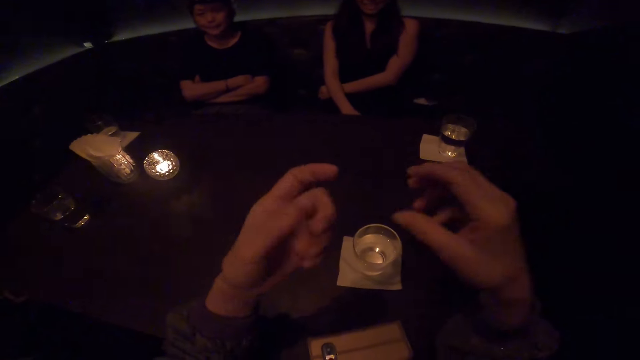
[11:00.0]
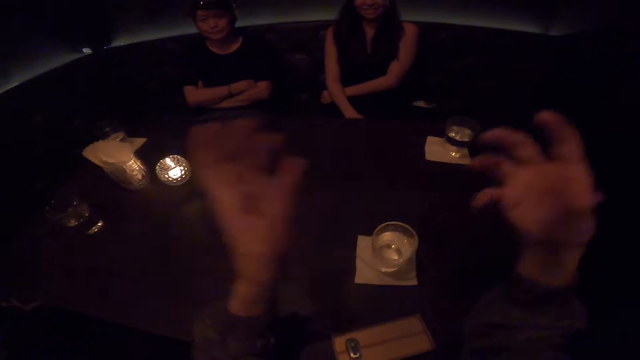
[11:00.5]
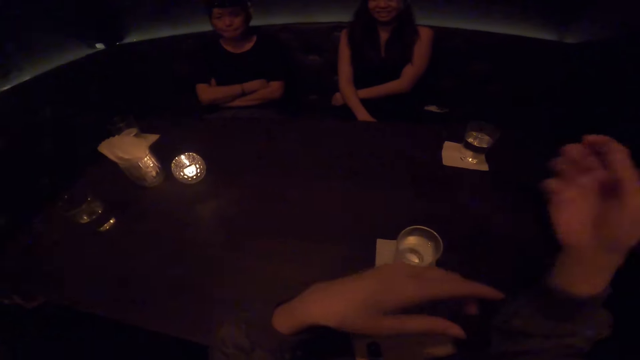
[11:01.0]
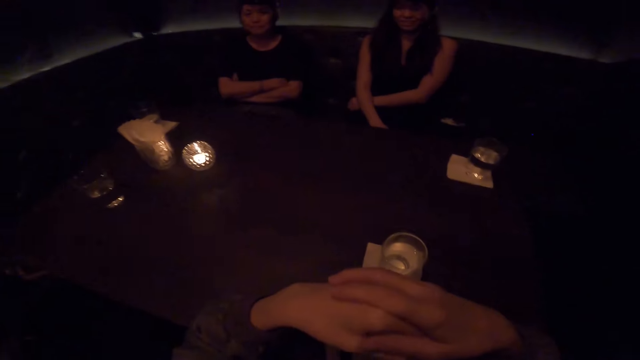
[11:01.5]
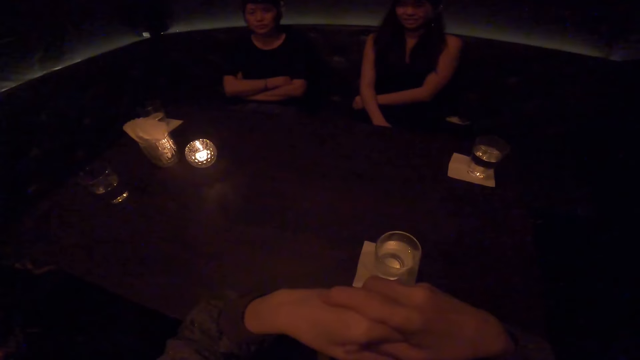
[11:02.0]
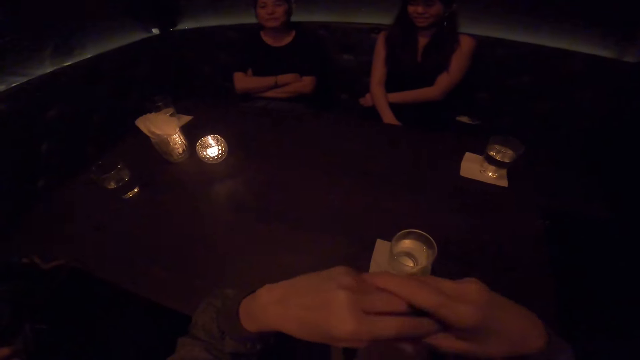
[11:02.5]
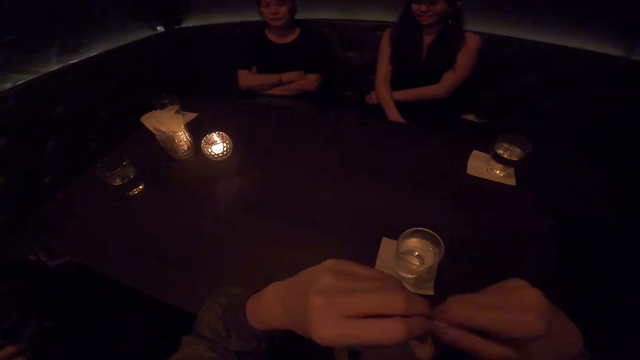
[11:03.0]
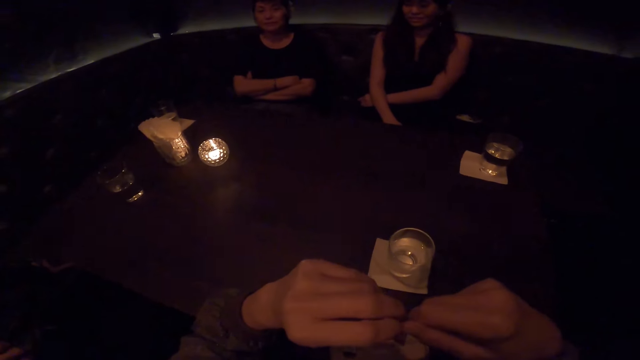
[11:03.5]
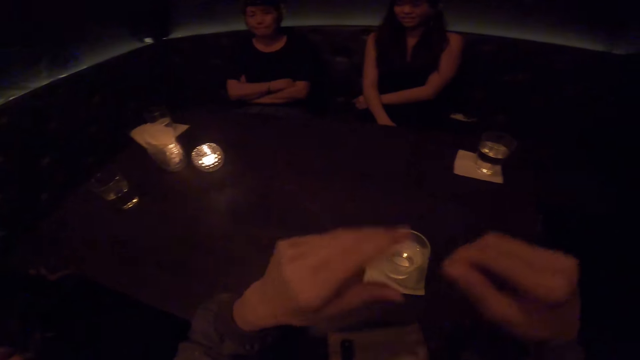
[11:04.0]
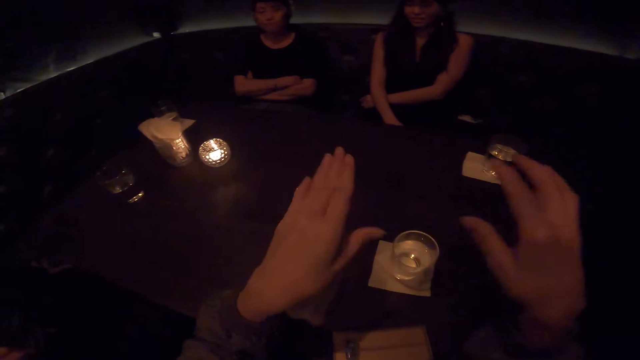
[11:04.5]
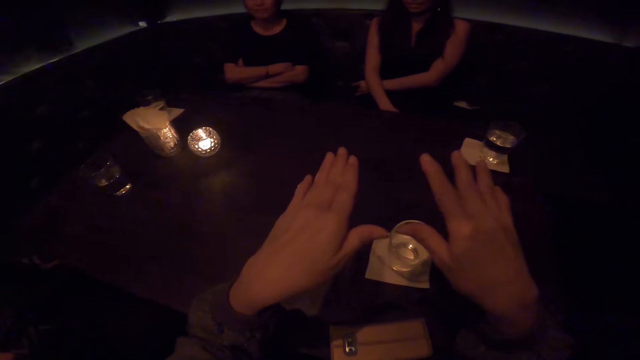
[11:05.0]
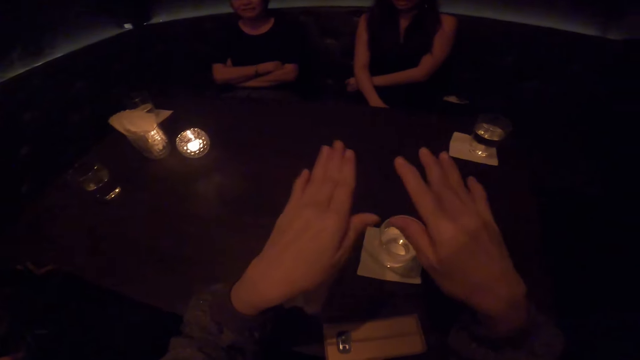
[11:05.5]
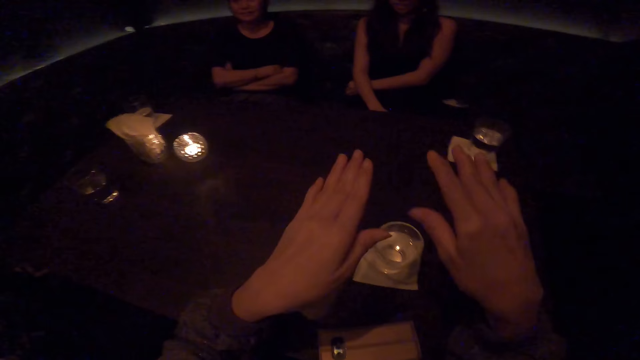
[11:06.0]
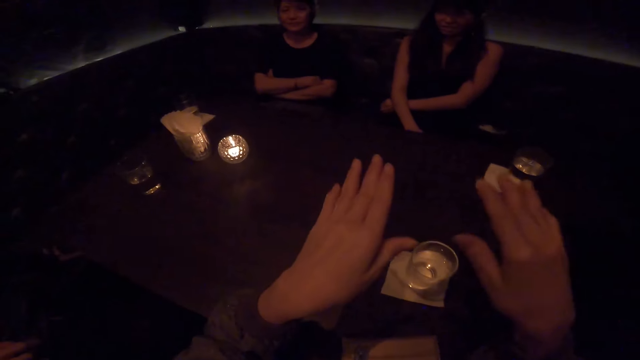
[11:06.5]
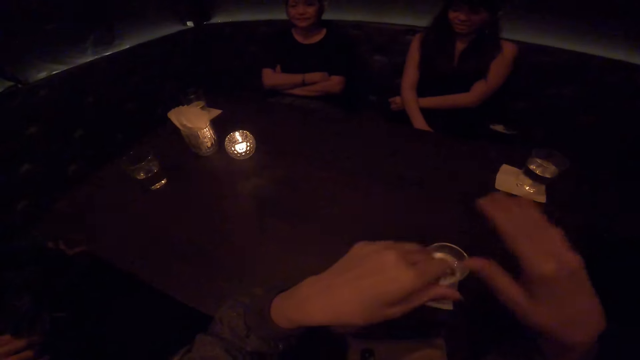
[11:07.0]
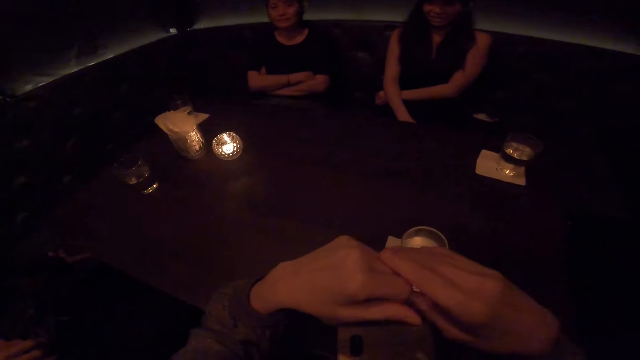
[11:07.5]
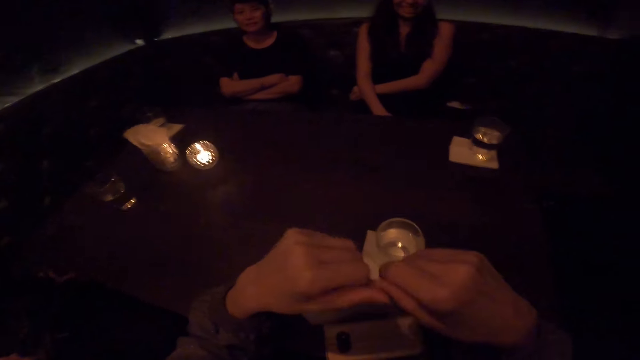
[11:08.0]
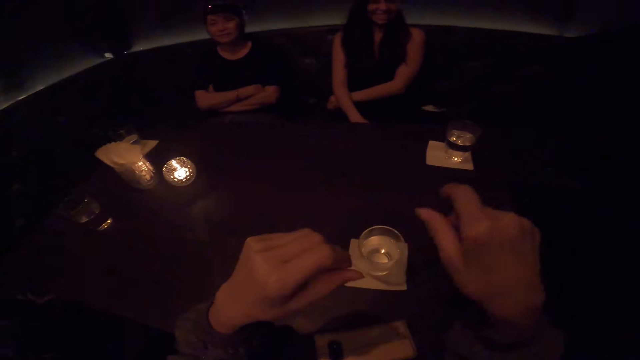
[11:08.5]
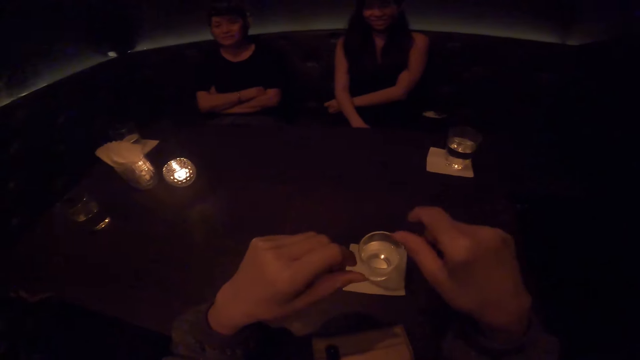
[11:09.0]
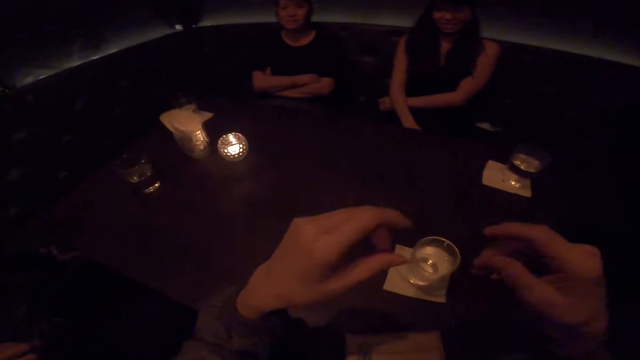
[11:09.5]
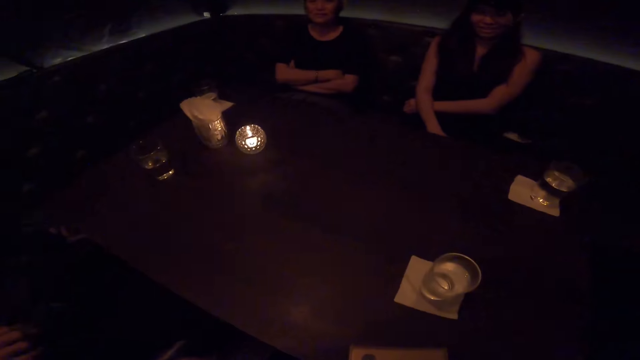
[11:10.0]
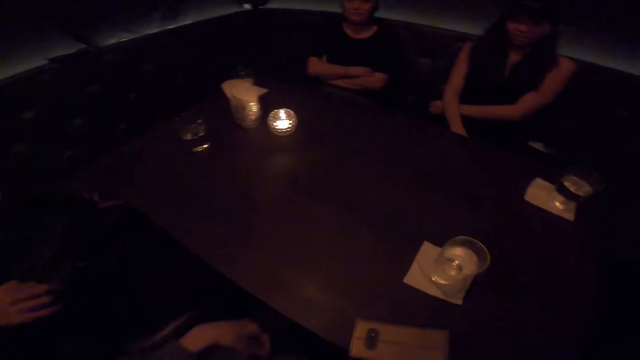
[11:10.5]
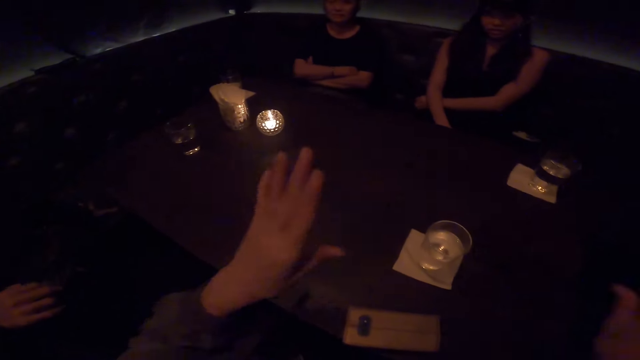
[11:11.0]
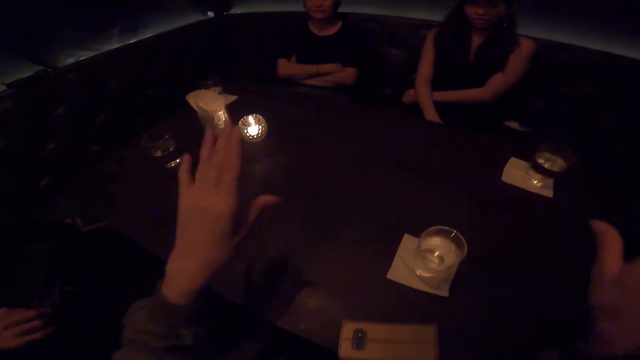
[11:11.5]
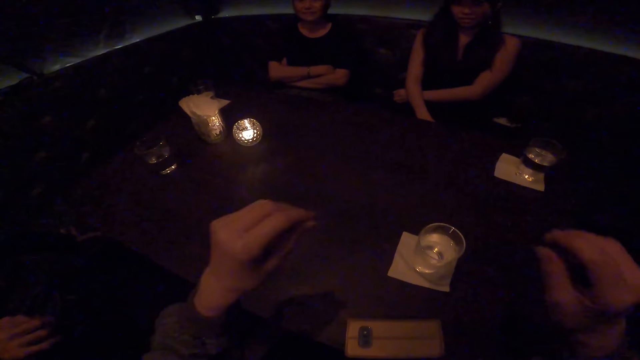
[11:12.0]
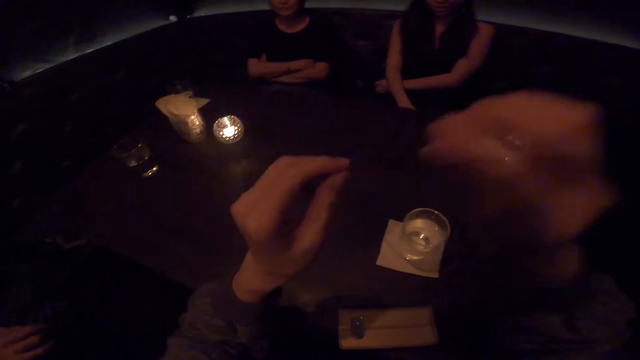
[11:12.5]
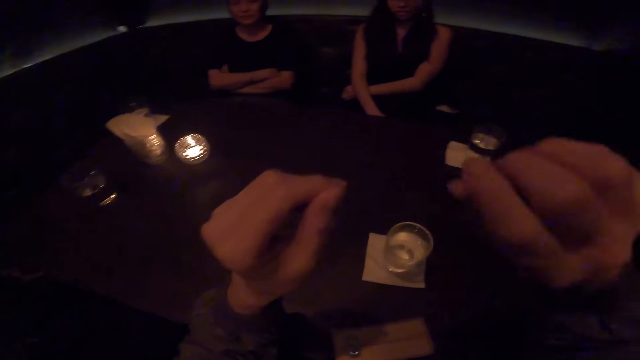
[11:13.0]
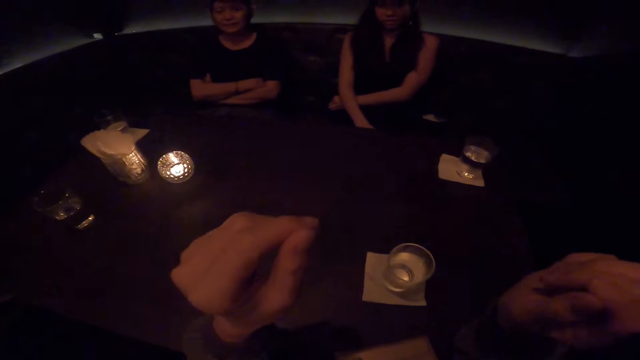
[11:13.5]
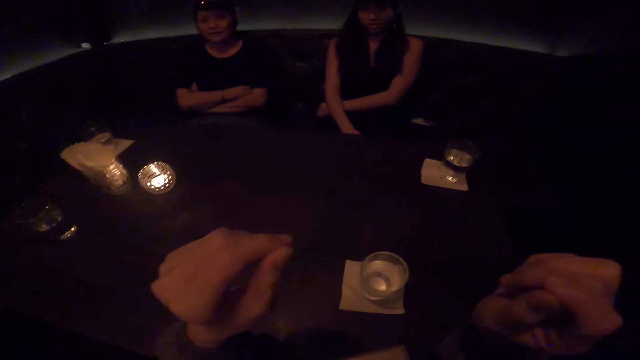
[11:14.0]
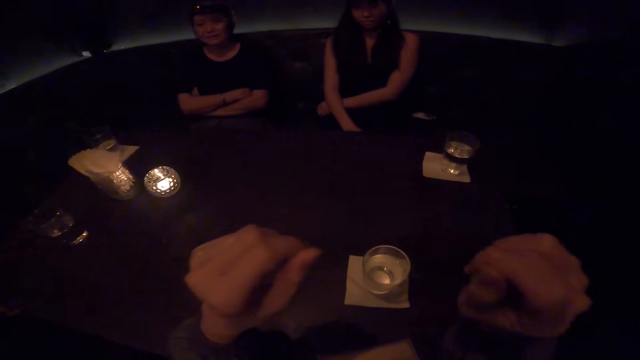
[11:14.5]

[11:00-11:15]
The camera wearer holds his hands together. He shakes his hands. He holds his hands together. He waves his hands.

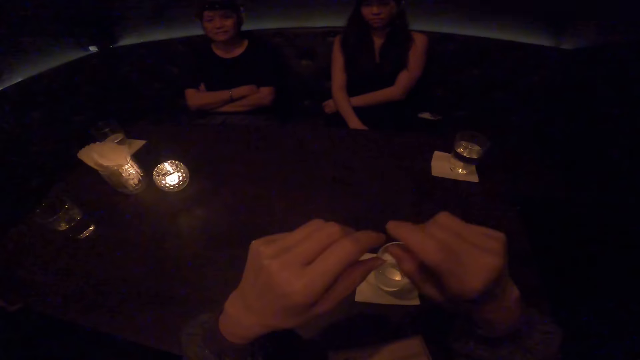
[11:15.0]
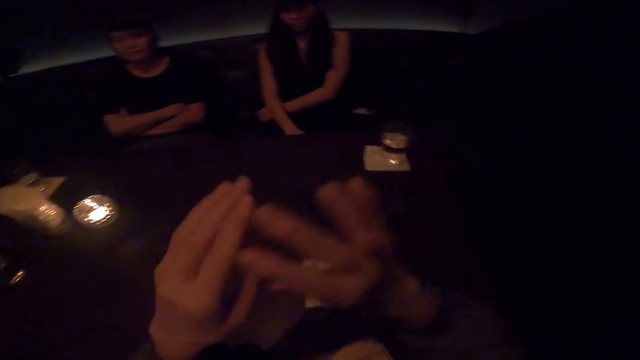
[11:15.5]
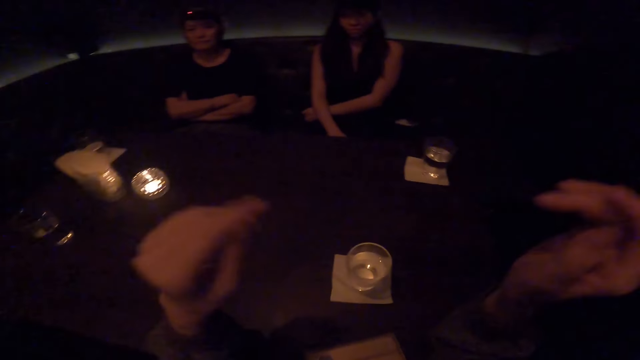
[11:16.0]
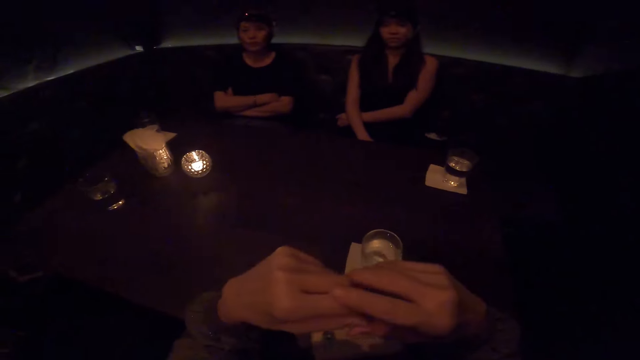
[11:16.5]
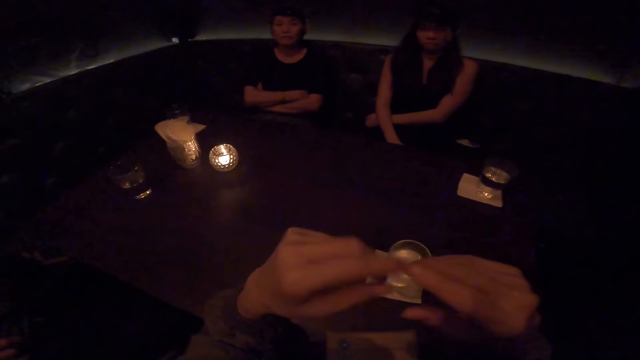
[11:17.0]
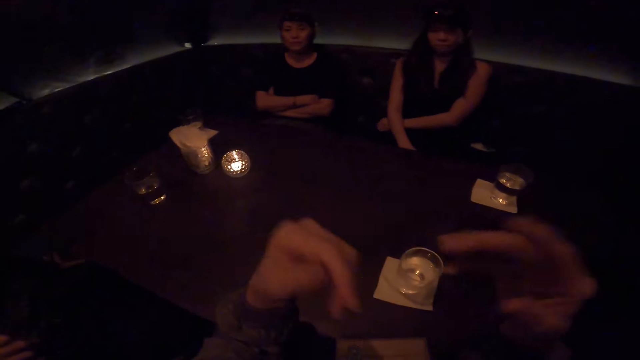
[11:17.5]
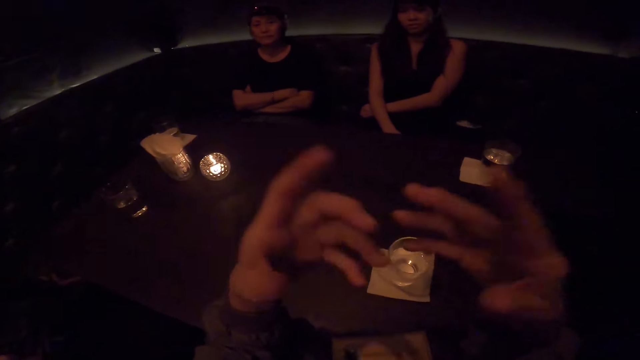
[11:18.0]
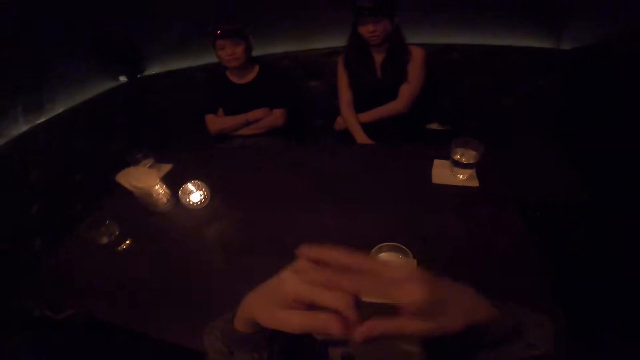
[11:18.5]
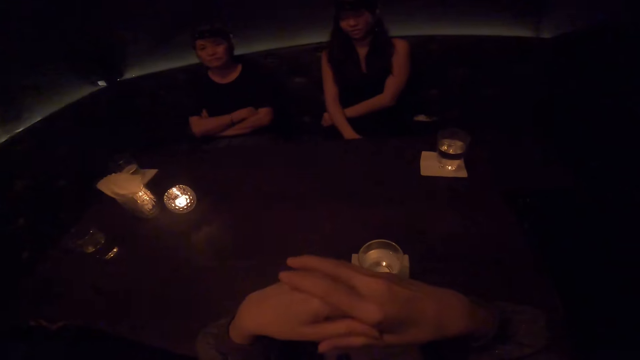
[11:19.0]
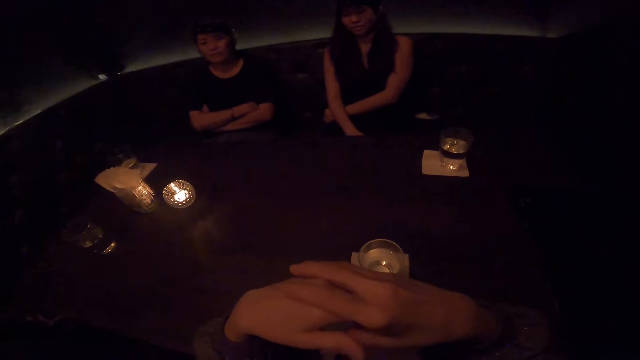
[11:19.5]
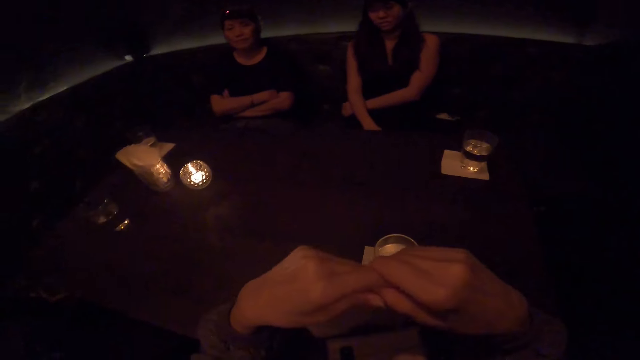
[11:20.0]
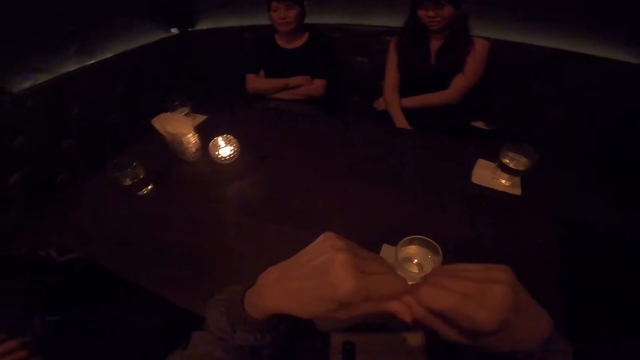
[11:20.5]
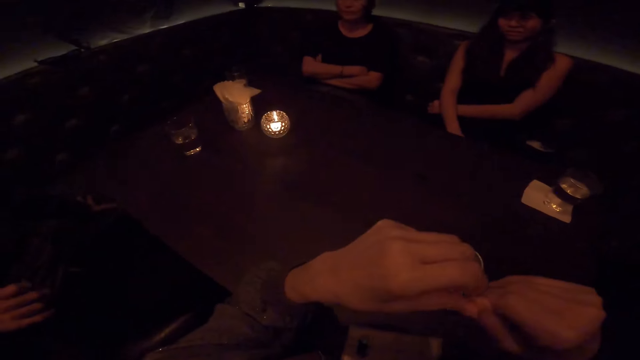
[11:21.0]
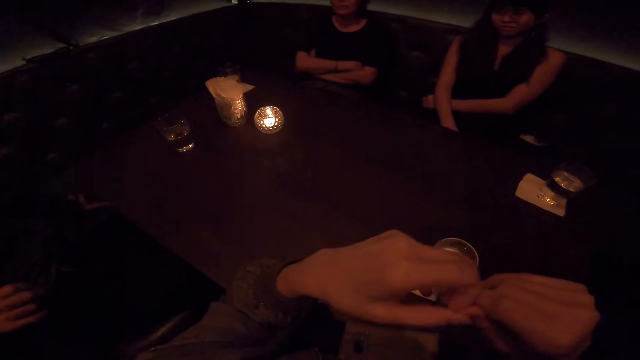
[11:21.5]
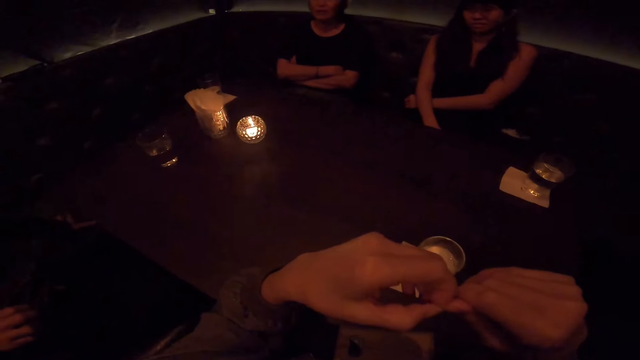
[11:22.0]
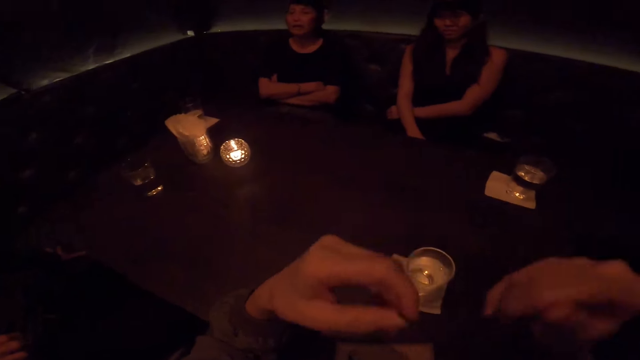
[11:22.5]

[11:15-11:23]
The camera wearer holds his hands together. He moves his hands. A person nods her head. The camera wearer holds his hands together.
